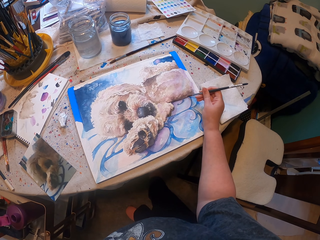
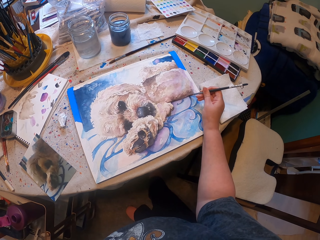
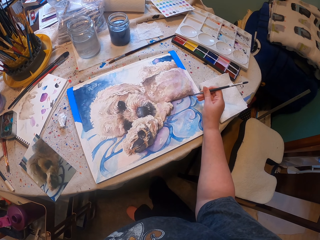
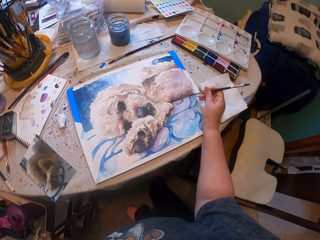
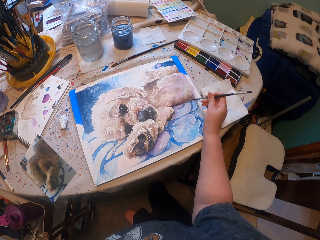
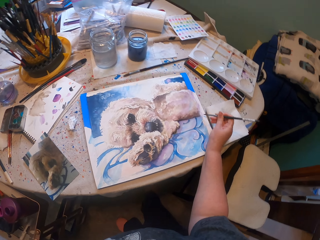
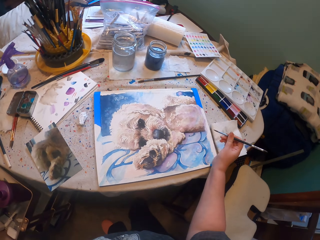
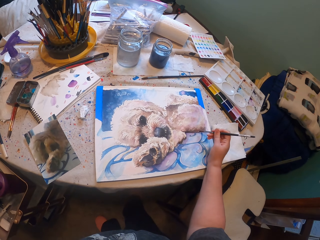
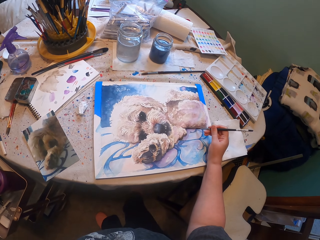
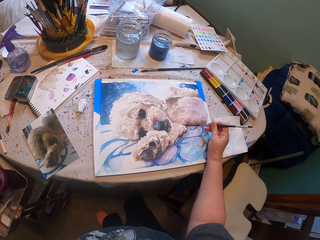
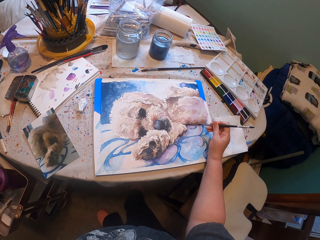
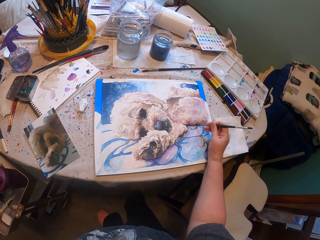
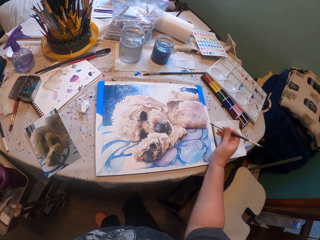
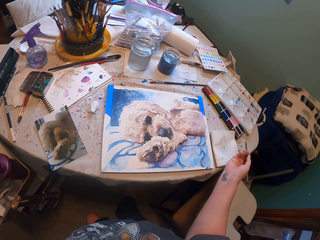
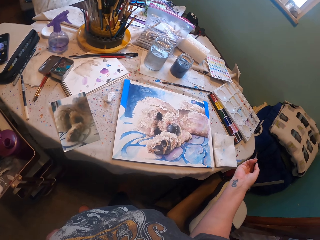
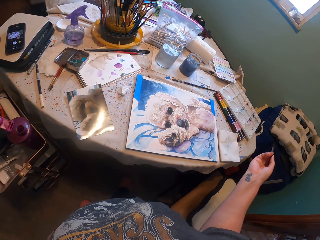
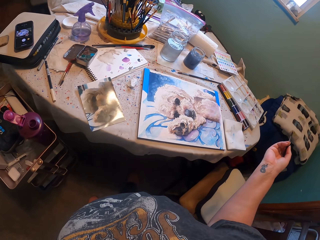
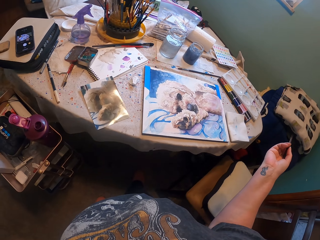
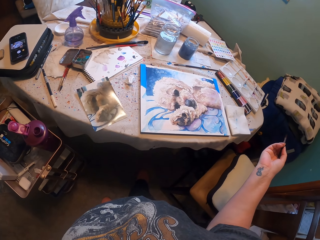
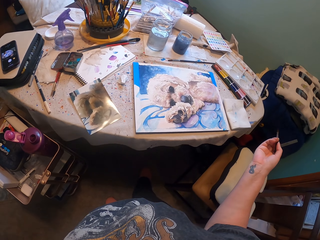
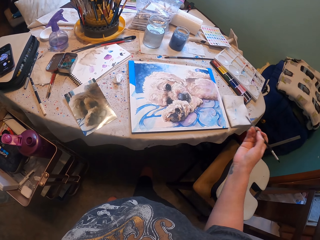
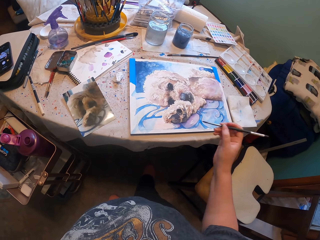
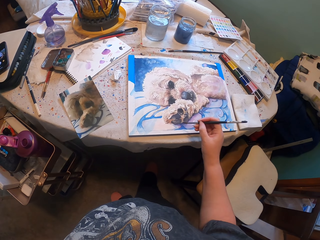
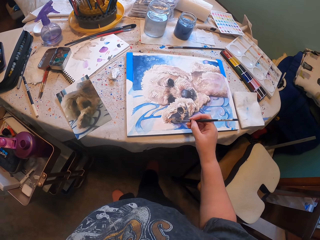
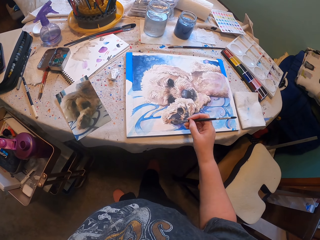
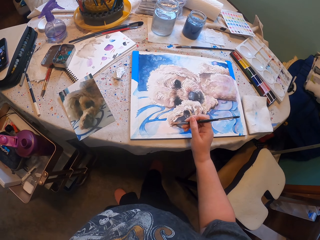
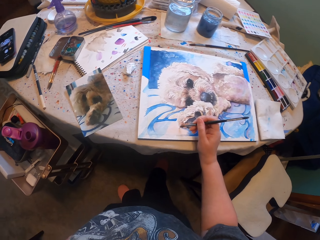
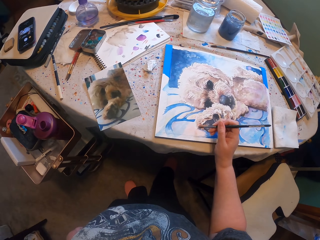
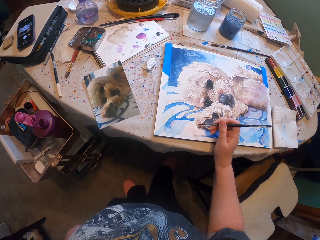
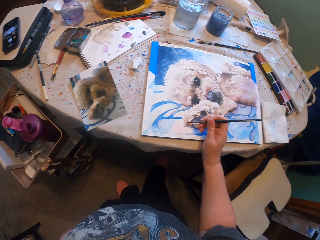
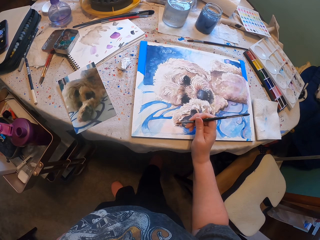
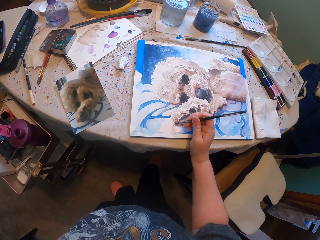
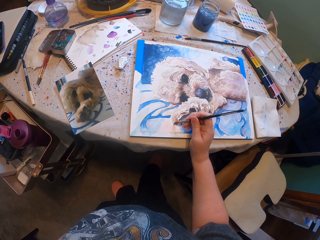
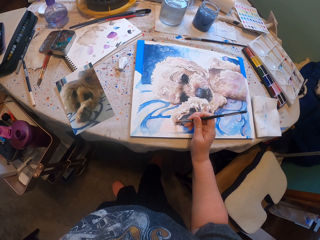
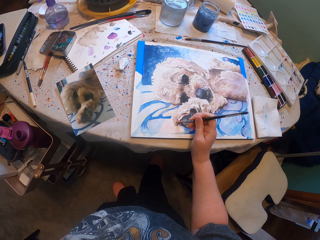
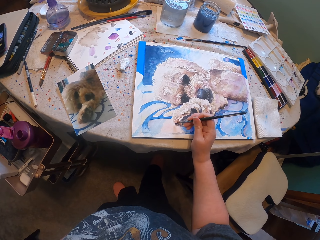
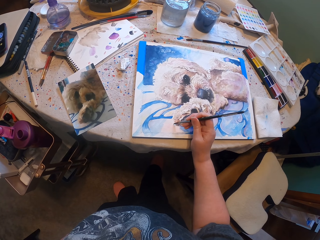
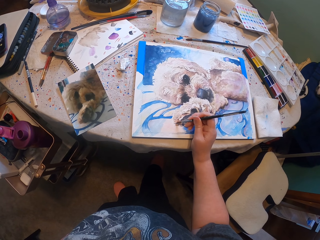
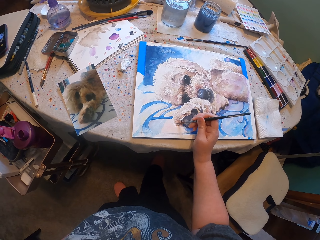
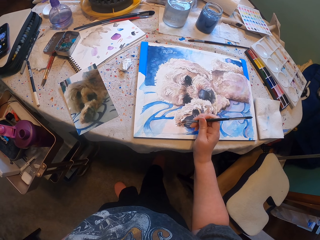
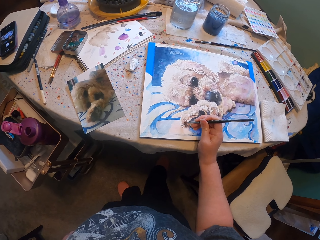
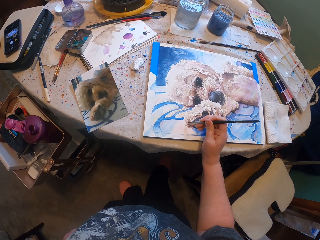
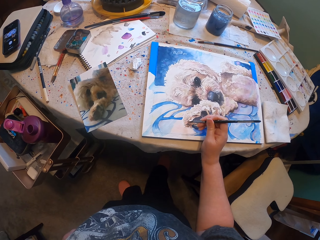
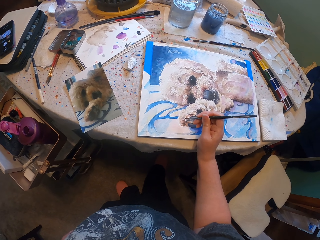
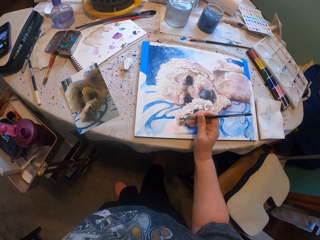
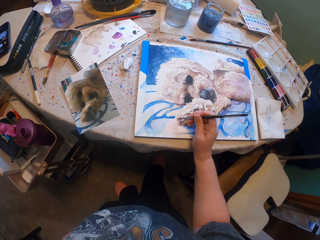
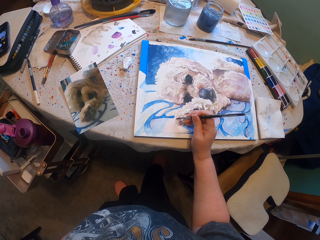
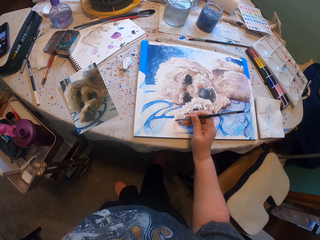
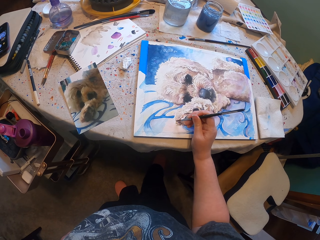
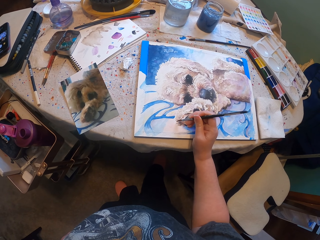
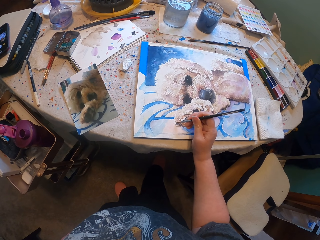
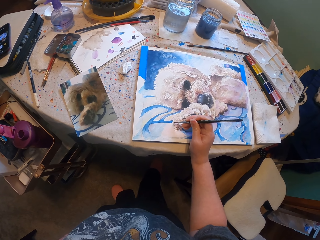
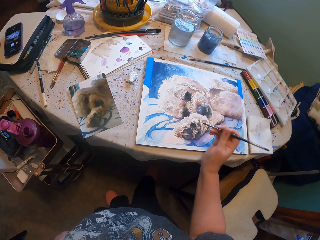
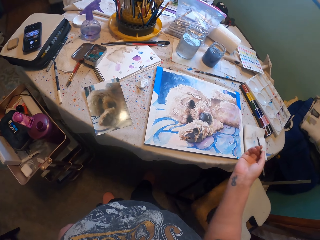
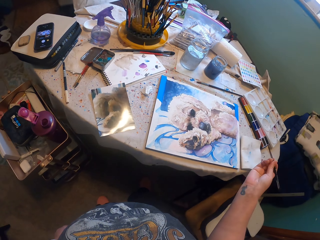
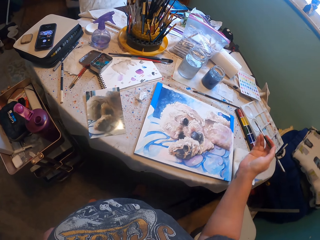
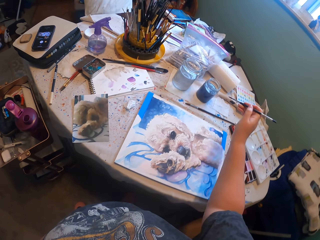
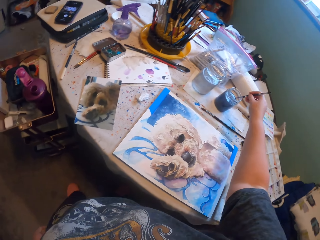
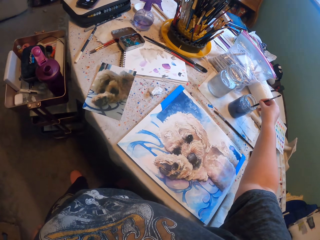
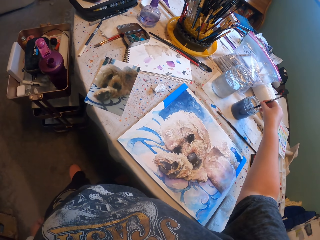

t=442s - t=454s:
The camera wearer paints the drawing. They paint the drawing again. They move the right hand. They paint the drawing repeatedly.

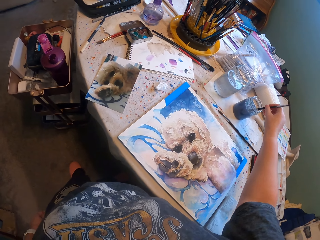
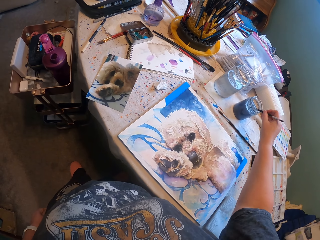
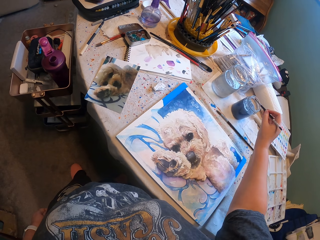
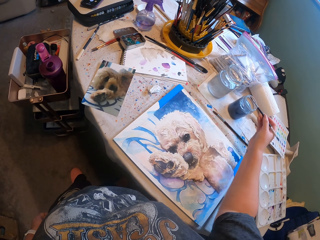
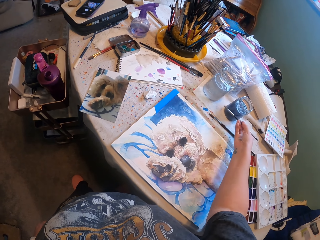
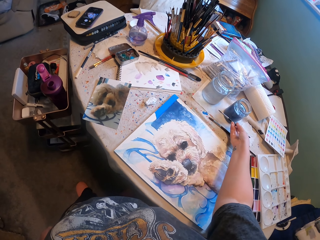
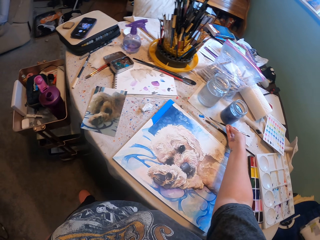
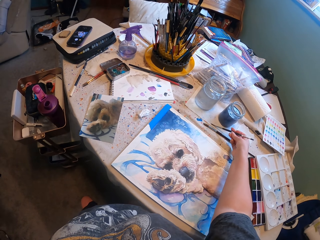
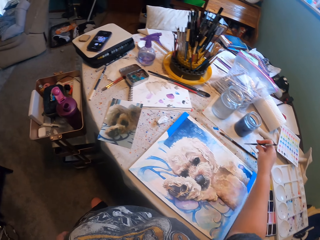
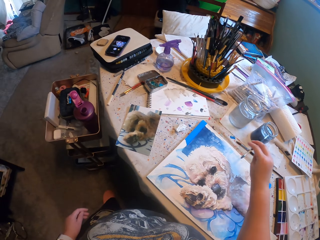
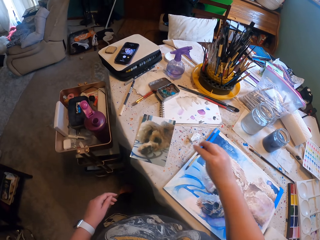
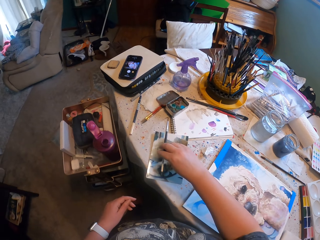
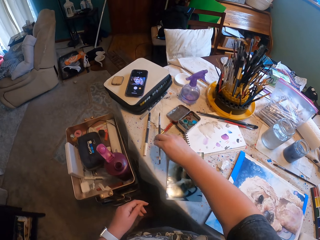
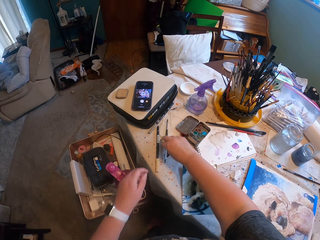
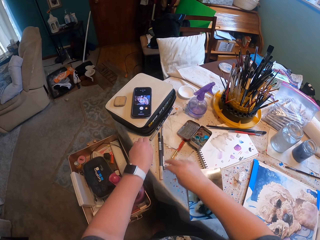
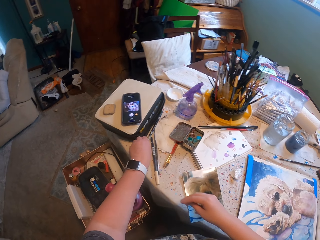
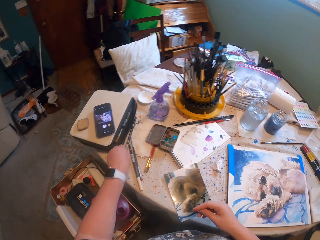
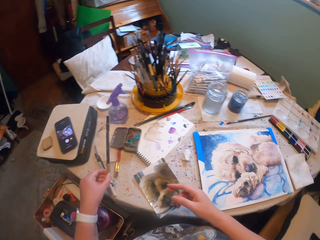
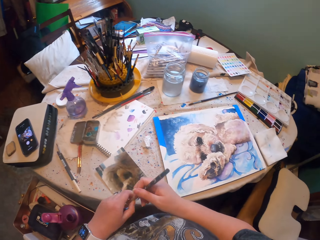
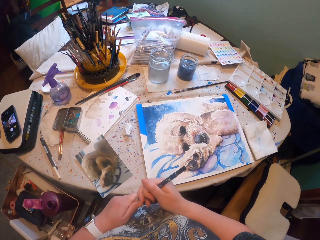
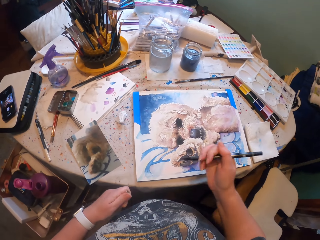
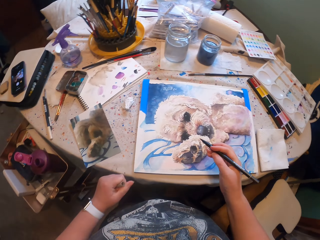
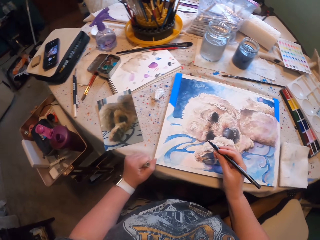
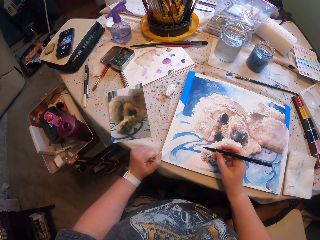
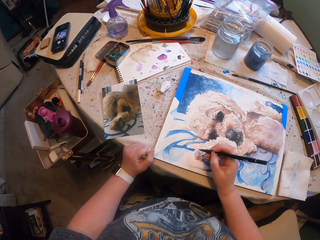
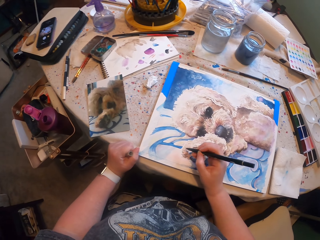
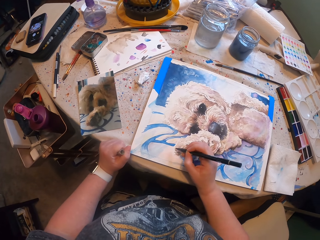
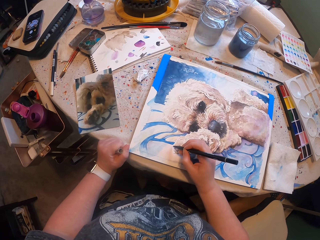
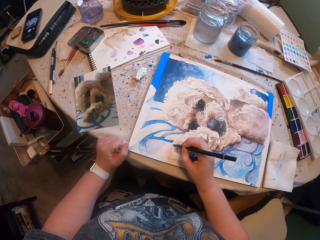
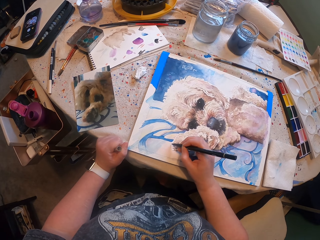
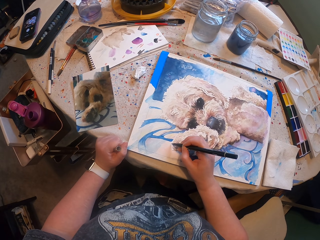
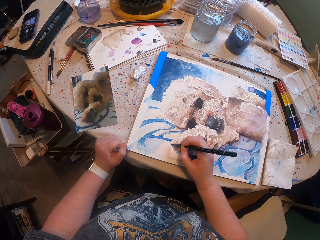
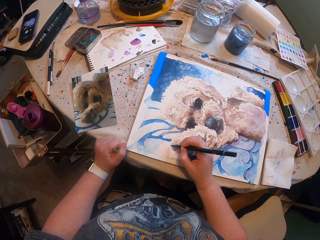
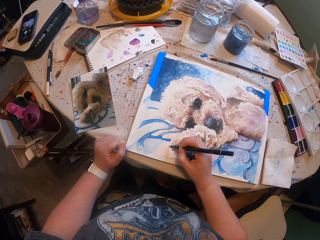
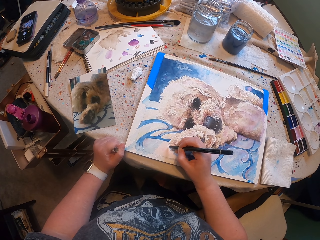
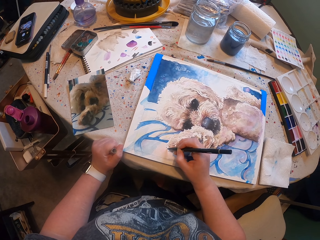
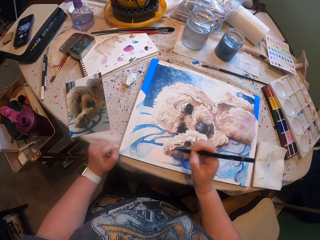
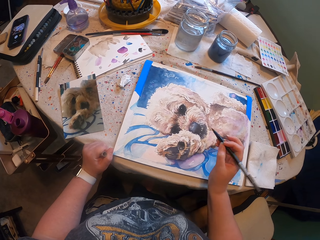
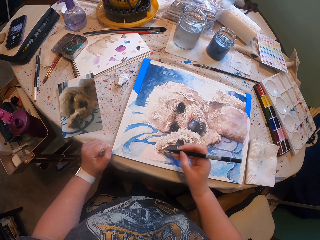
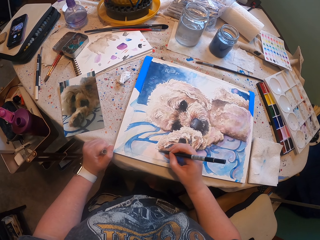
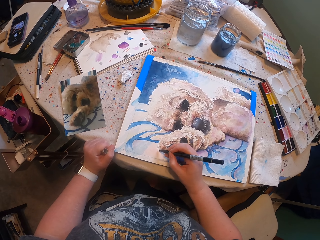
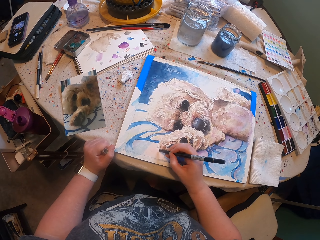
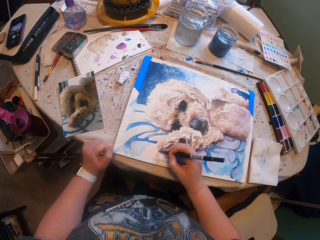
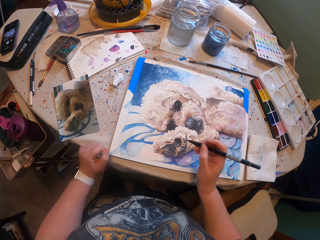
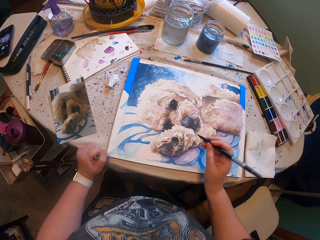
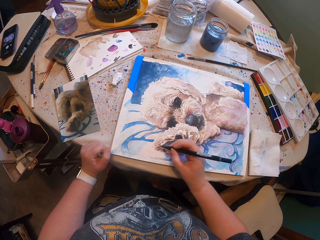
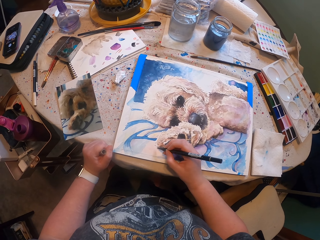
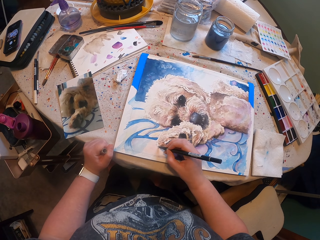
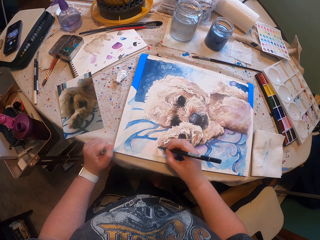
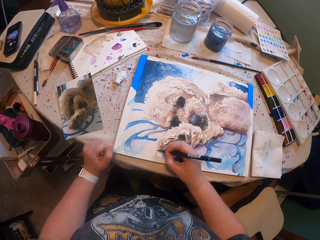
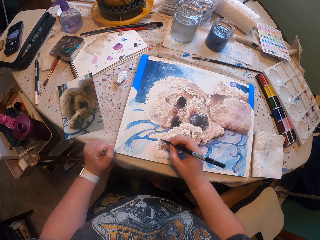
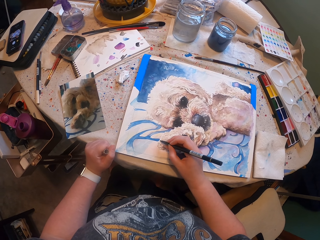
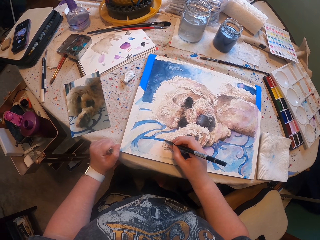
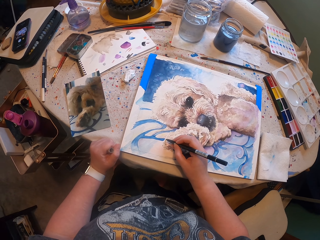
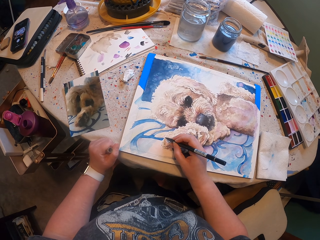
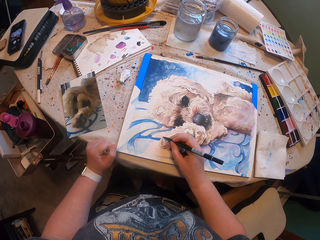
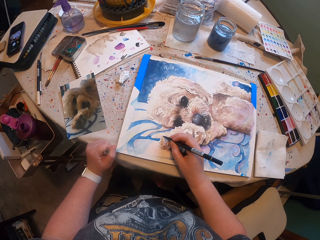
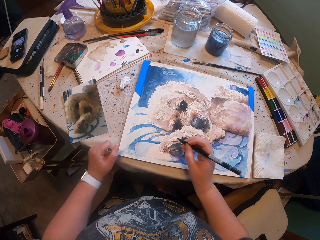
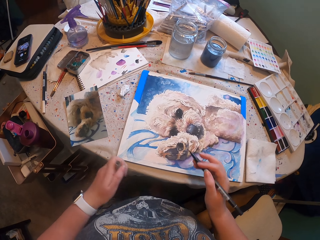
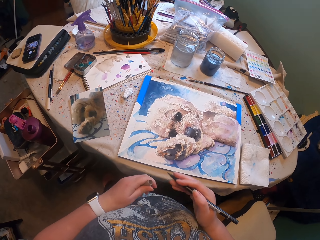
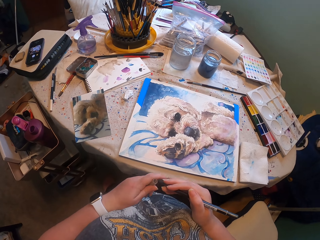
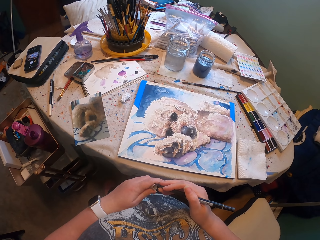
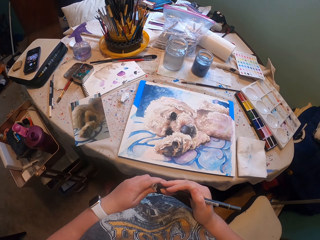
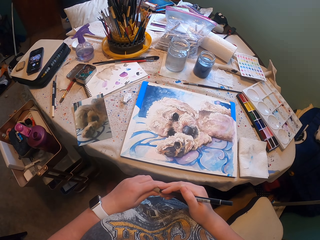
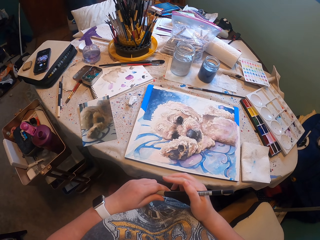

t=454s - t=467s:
The camera wearer dips the paint brush in the paint. They lap the paint brush on the paper. They place the paint brush on the table. They pick up a paint pen and open the paint pen. They paint the drawing repeatedly. They close the paint pen.
